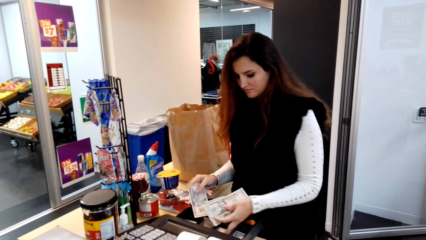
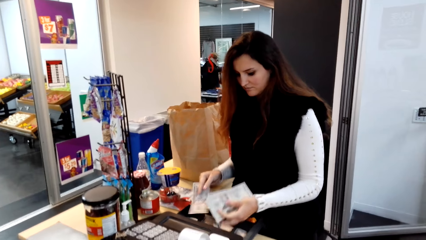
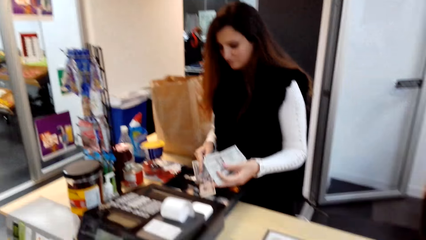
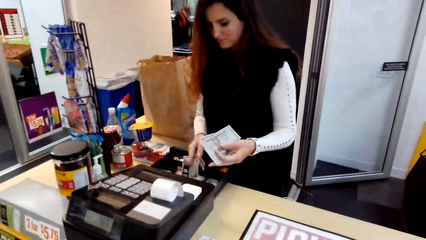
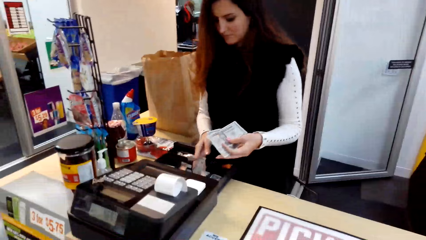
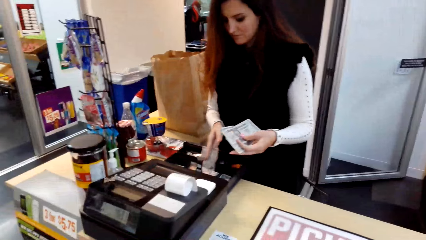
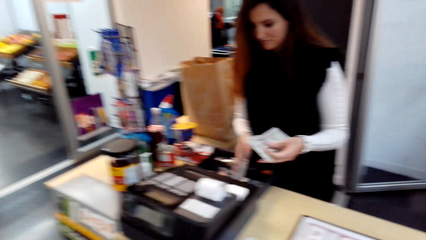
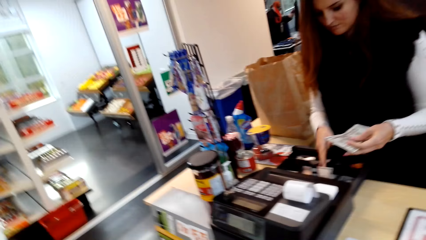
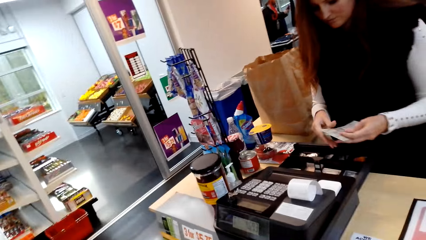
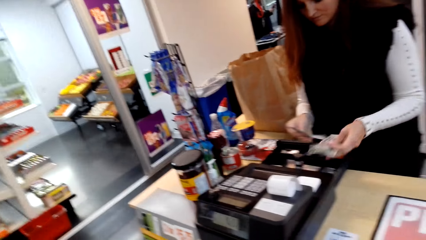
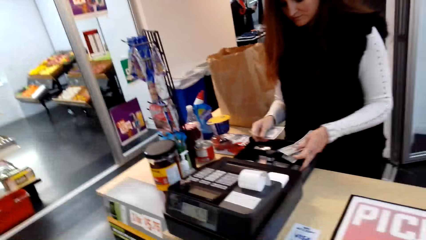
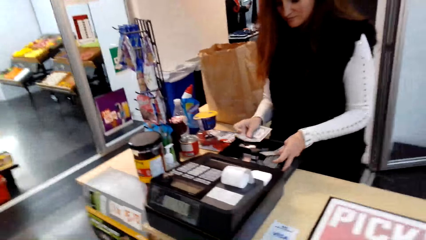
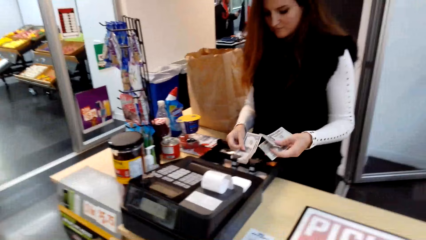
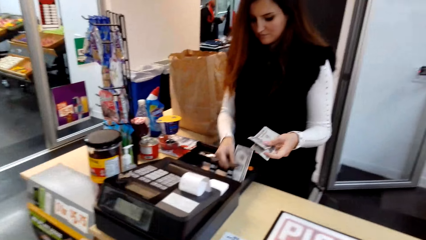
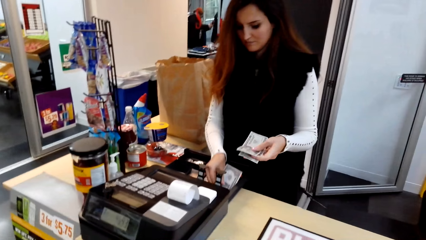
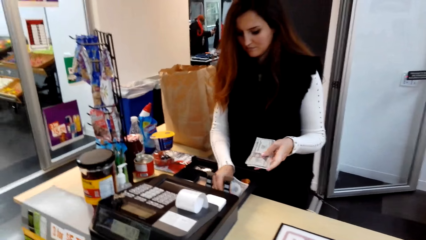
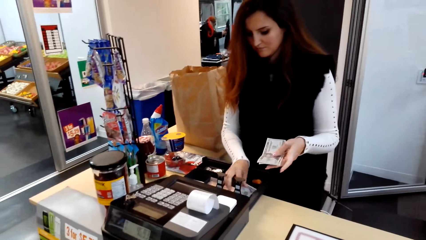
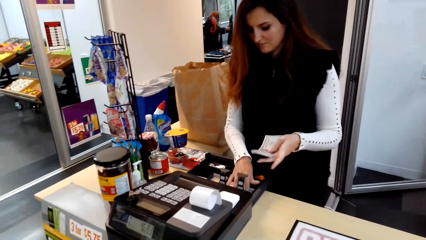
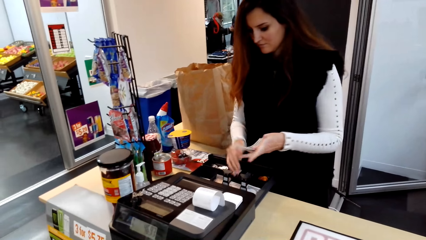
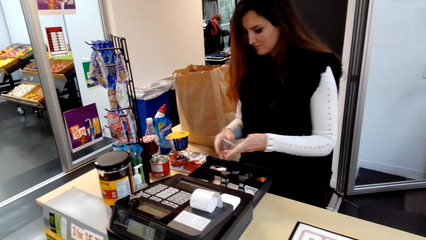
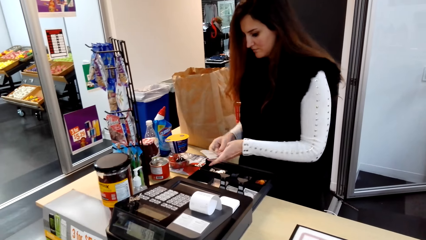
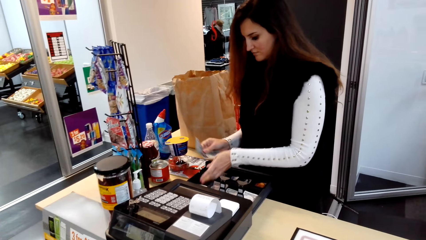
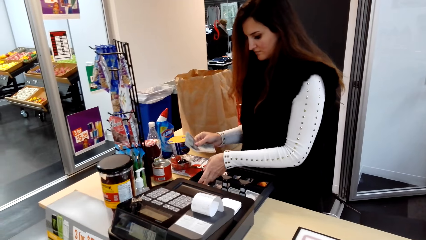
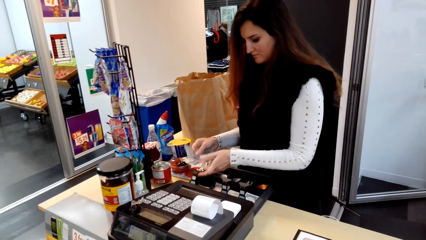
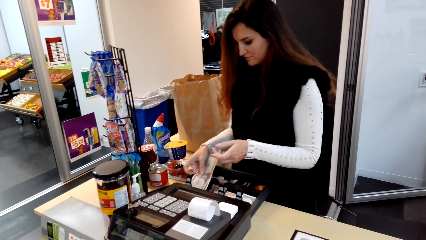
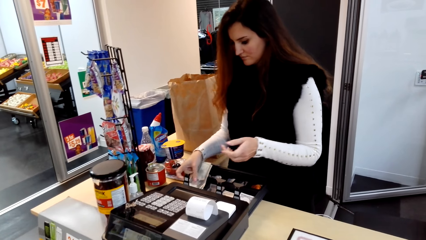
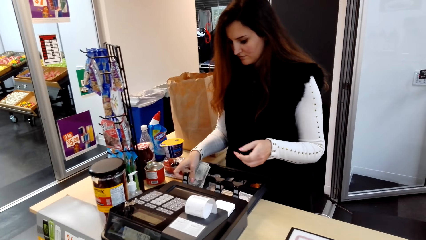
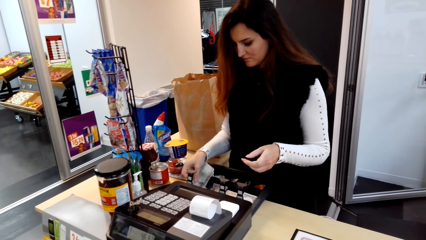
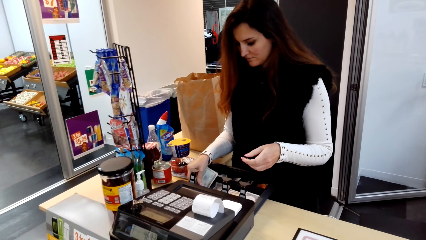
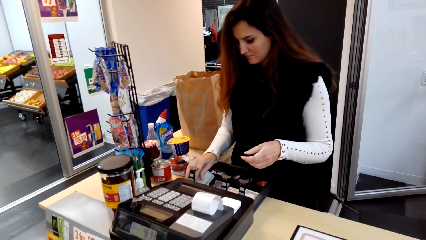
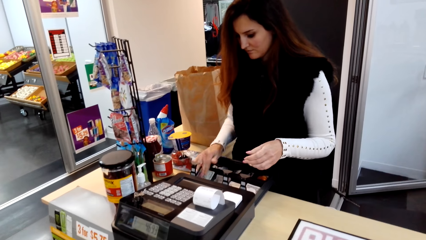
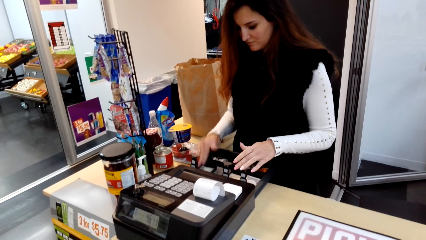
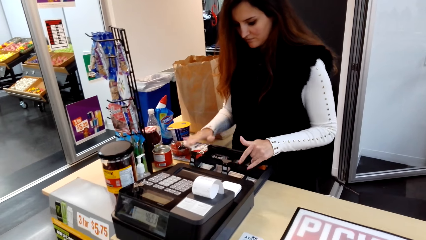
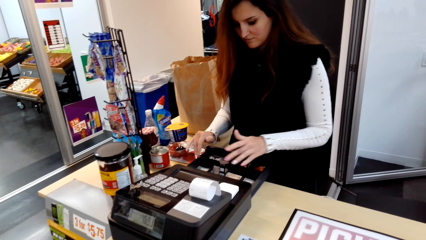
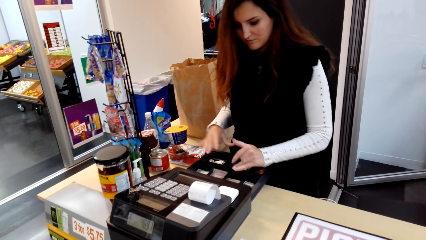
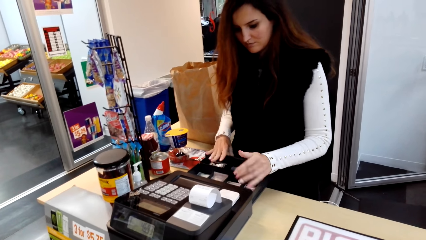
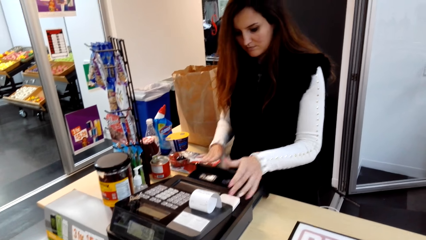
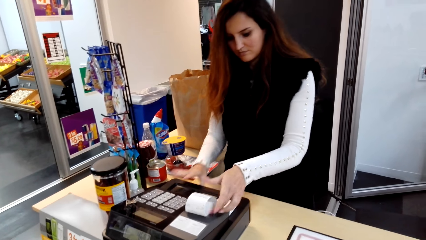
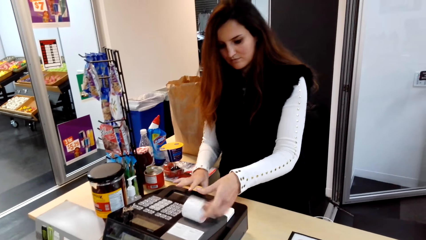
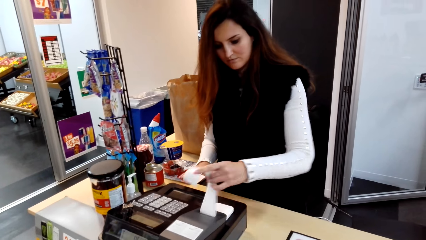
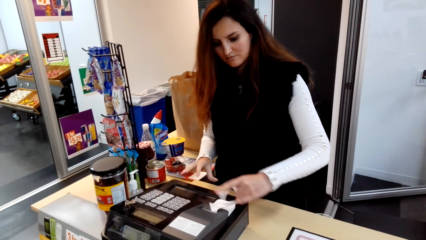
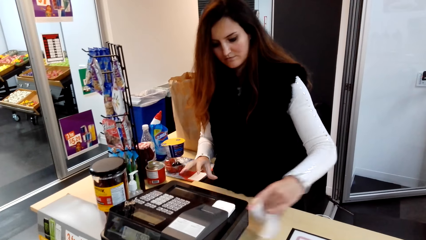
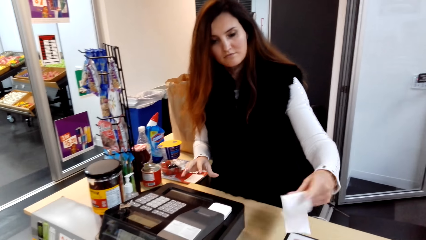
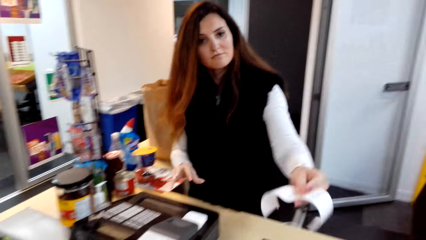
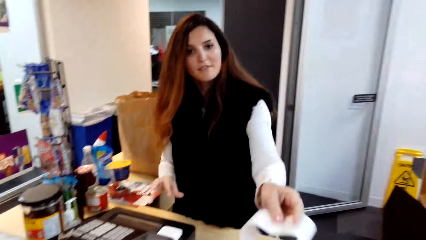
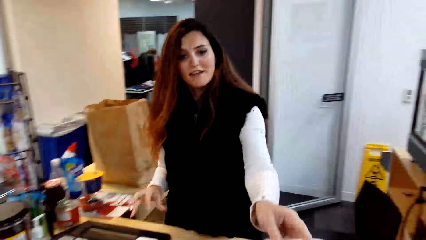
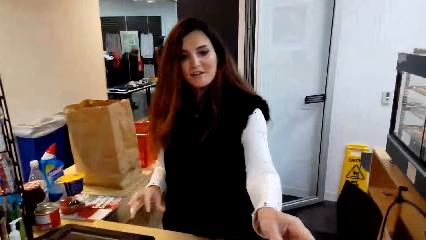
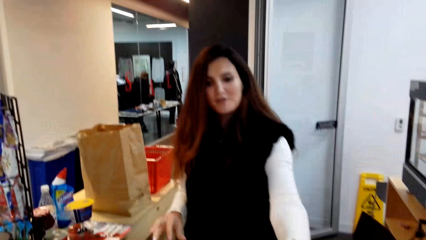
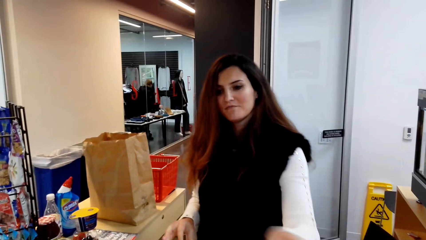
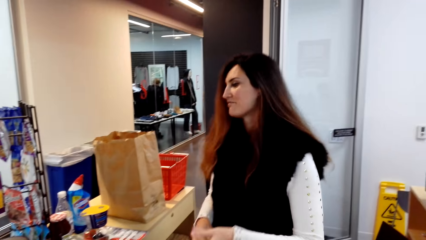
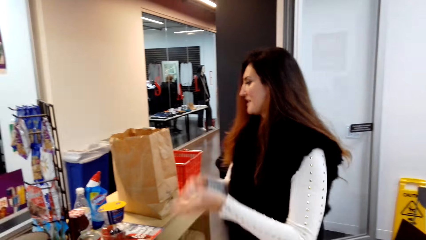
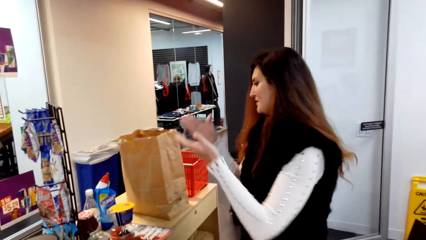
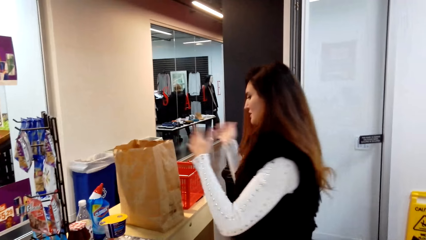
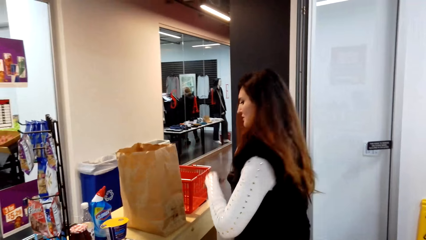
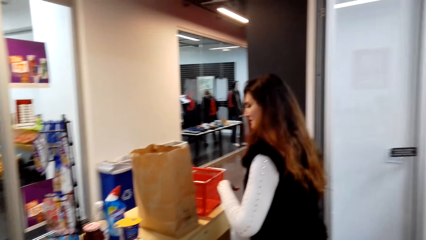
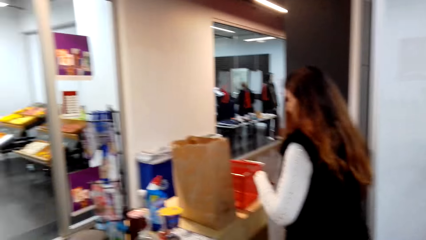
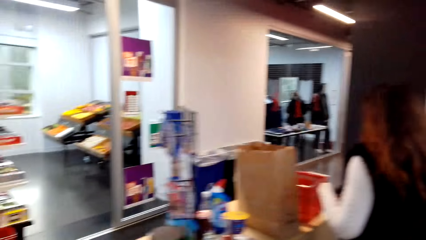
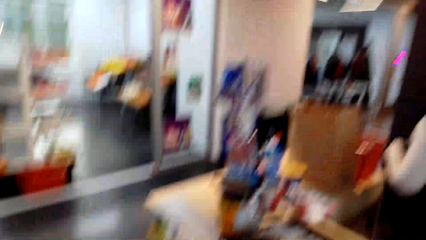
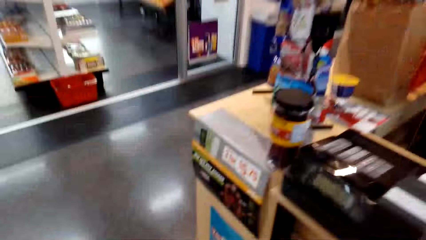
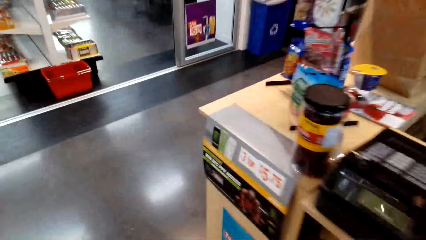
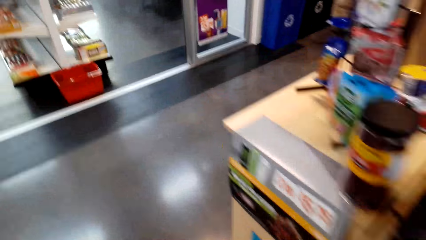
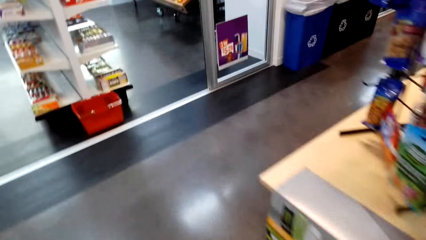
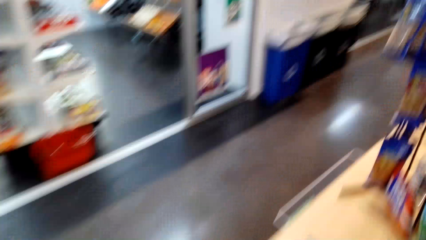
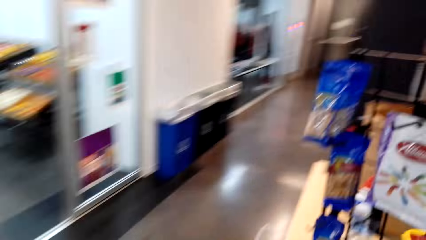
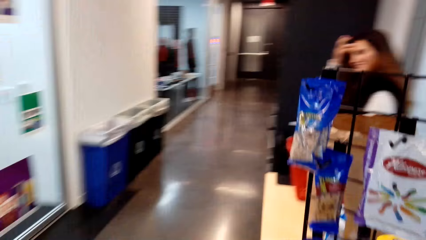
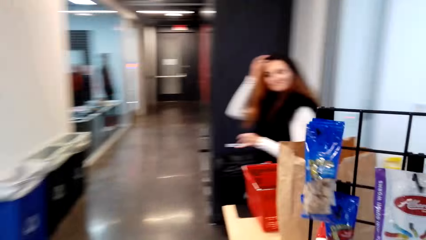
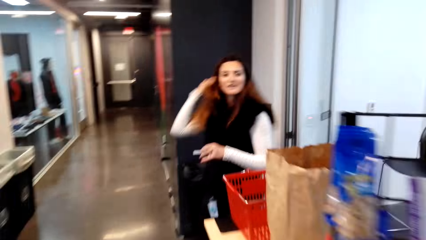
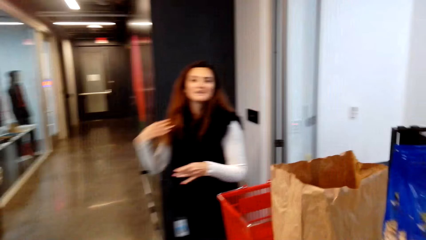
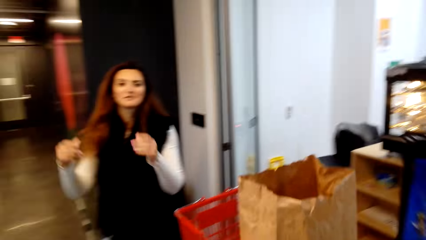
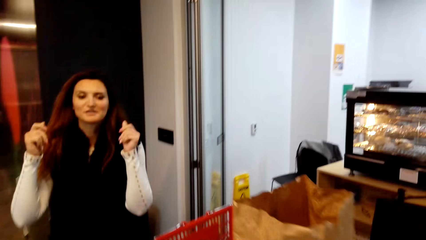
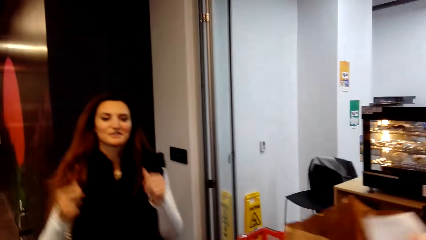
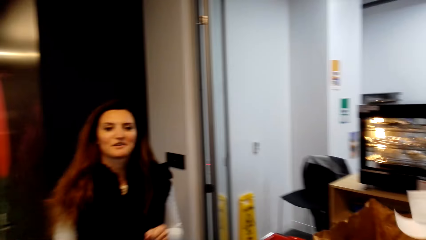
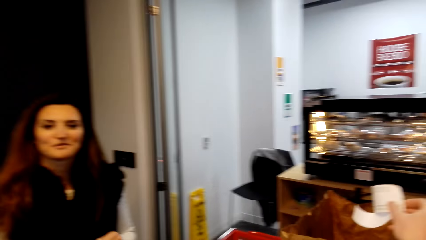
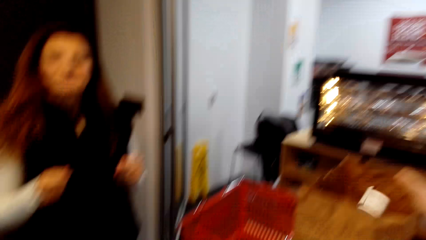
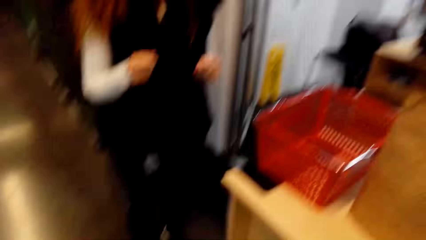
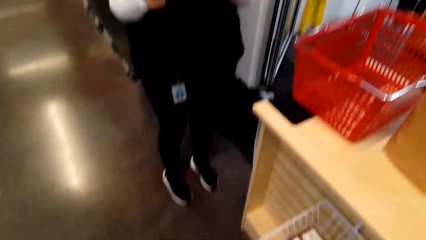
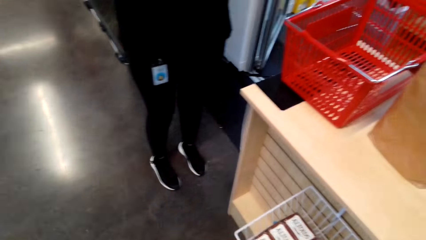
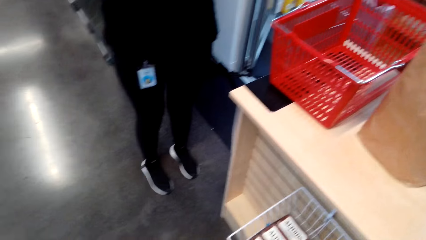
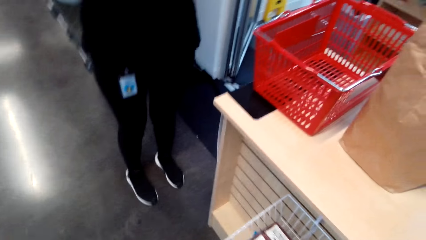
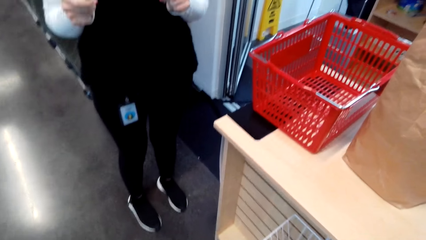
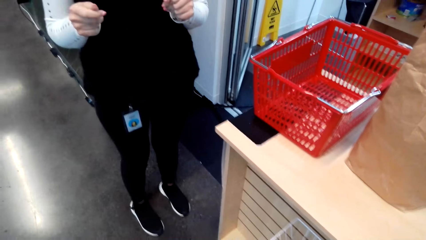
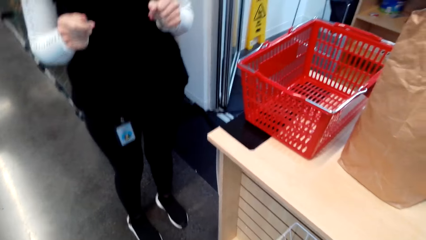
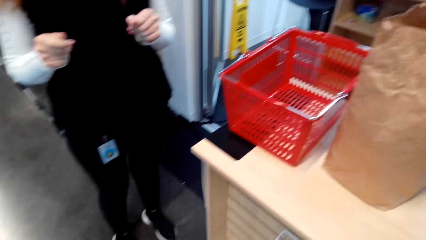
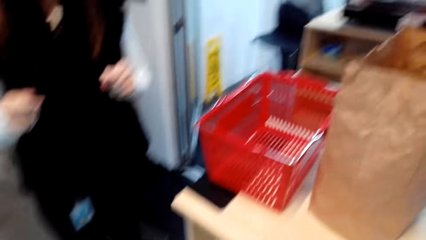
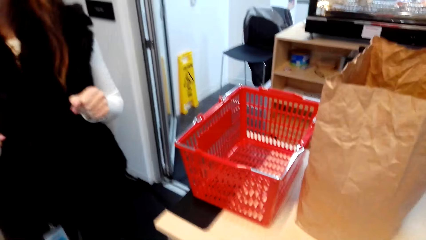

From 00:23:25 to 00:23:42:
The cashier puts the money in the cash register. The cashier closes the cash register. The cashier tears the receipt from the cash register. The cashier gives the receipt to the camera wearer. The camera wearer walks across the store.
